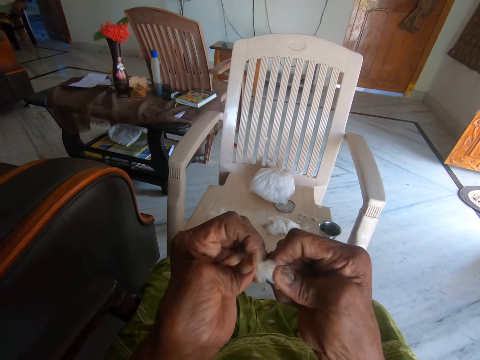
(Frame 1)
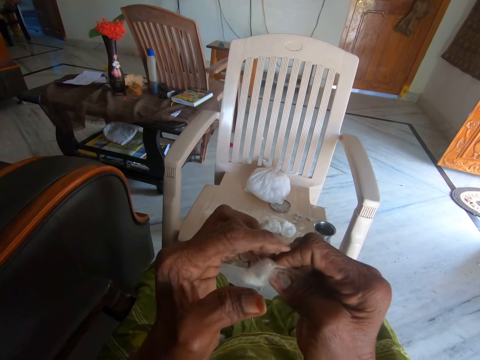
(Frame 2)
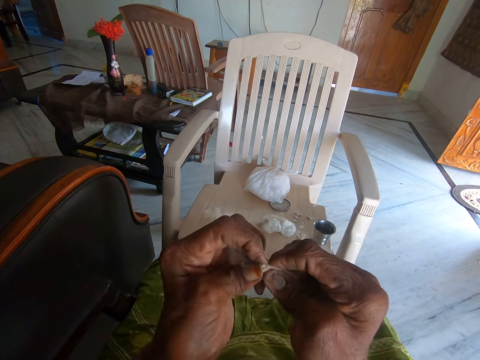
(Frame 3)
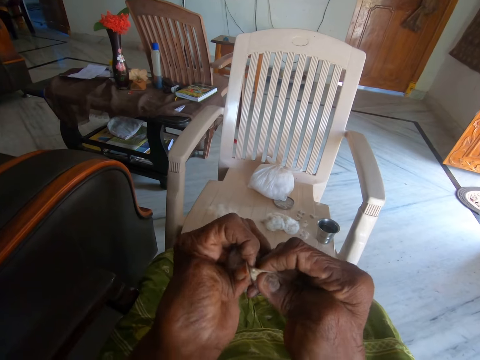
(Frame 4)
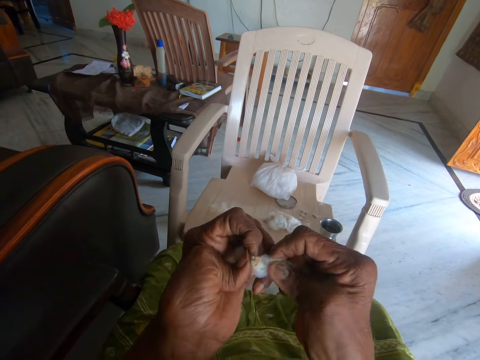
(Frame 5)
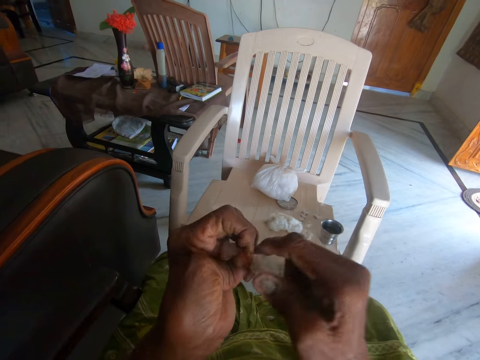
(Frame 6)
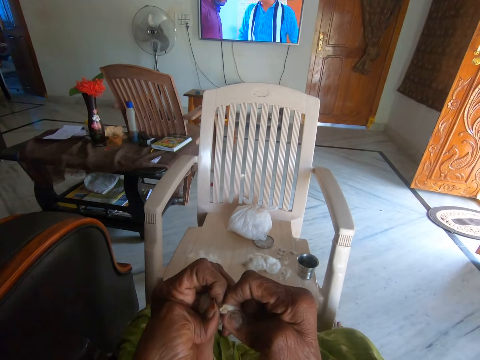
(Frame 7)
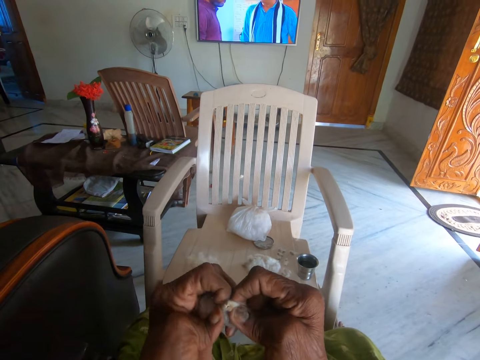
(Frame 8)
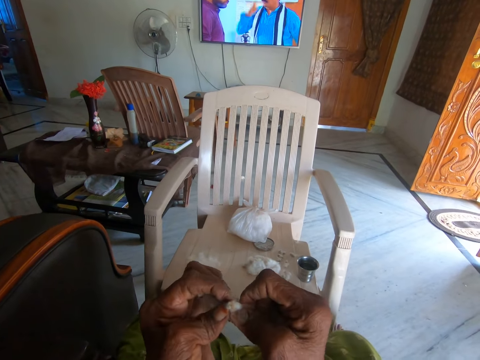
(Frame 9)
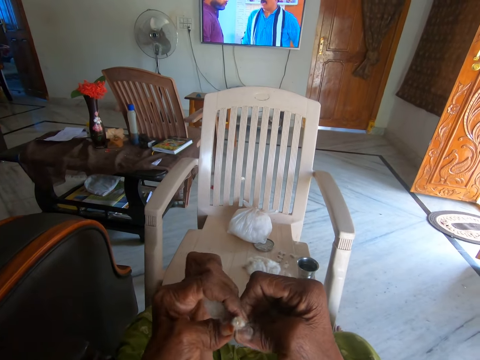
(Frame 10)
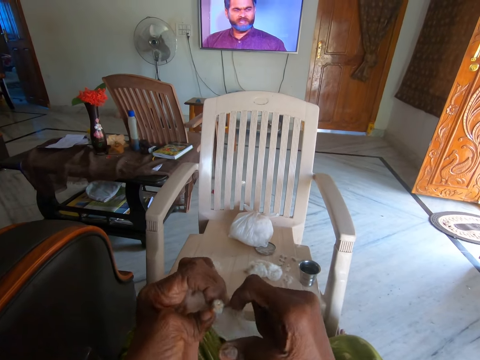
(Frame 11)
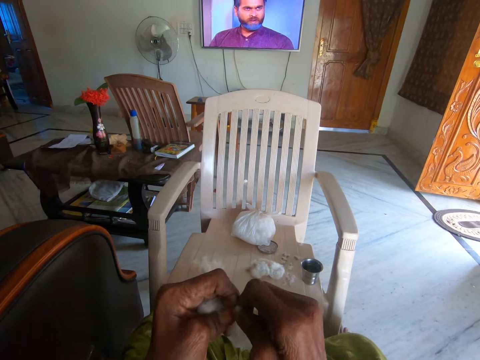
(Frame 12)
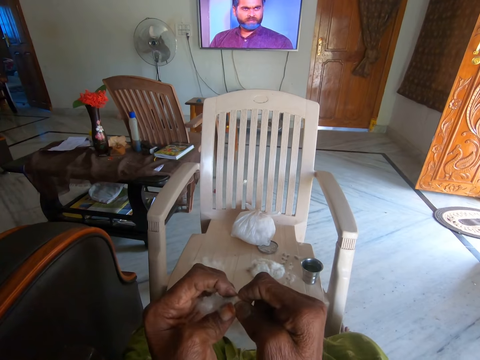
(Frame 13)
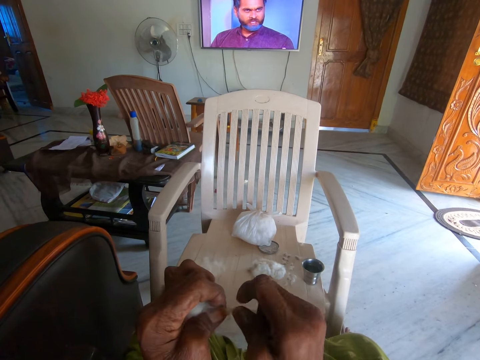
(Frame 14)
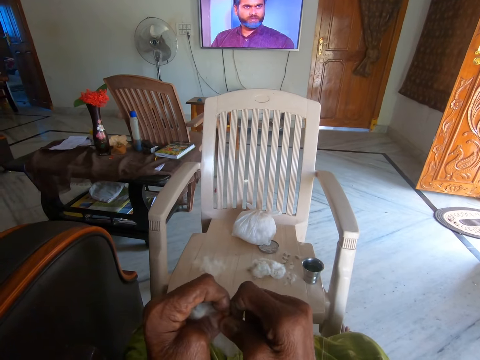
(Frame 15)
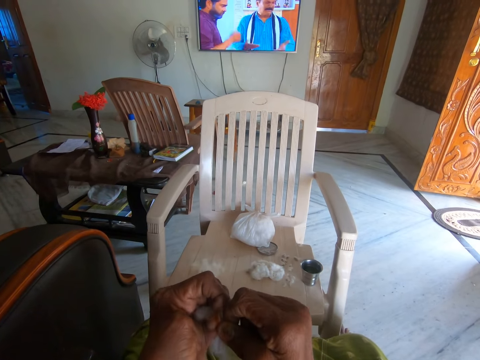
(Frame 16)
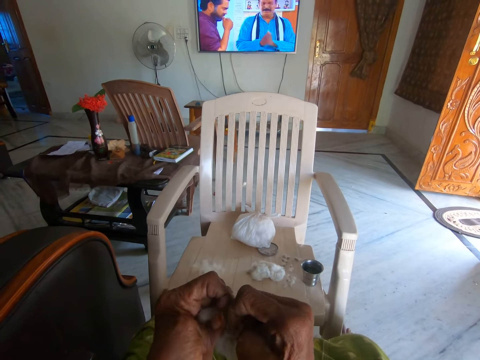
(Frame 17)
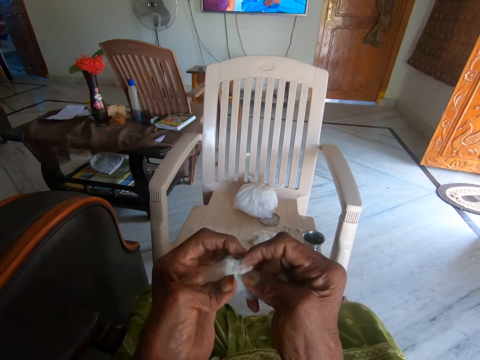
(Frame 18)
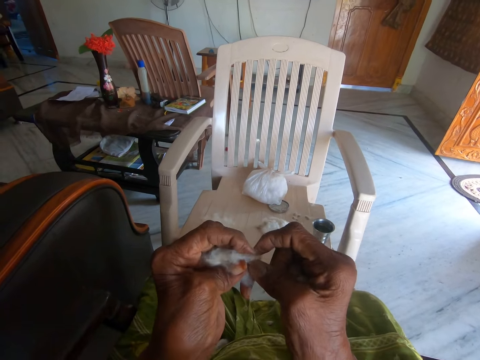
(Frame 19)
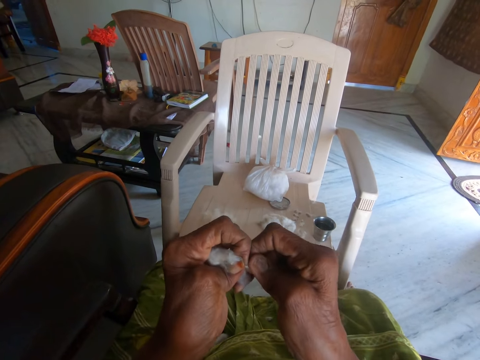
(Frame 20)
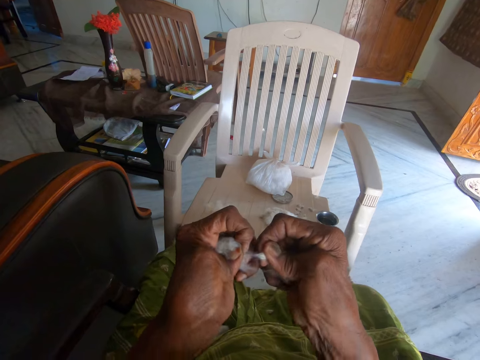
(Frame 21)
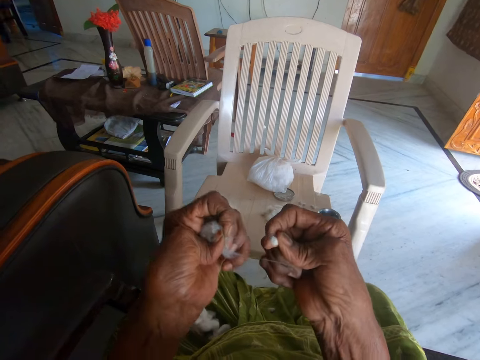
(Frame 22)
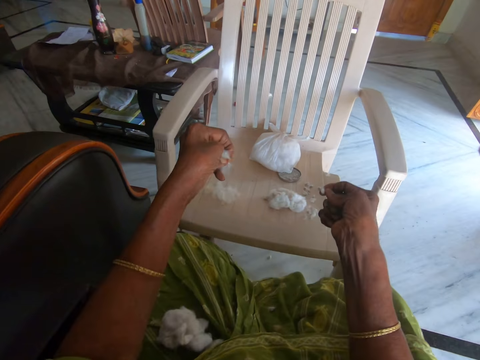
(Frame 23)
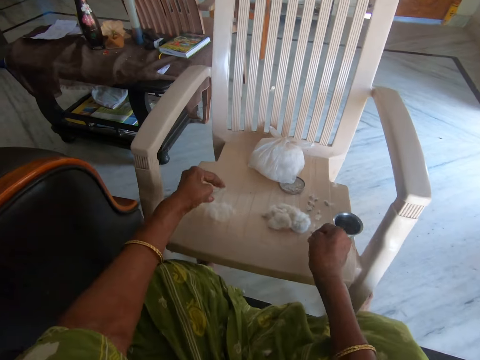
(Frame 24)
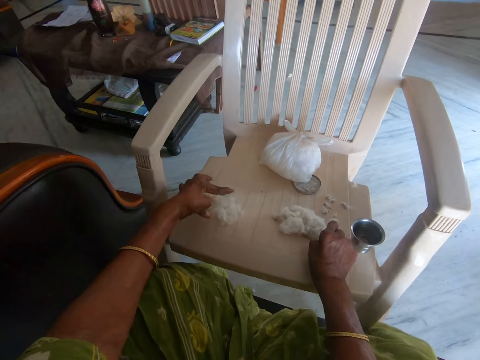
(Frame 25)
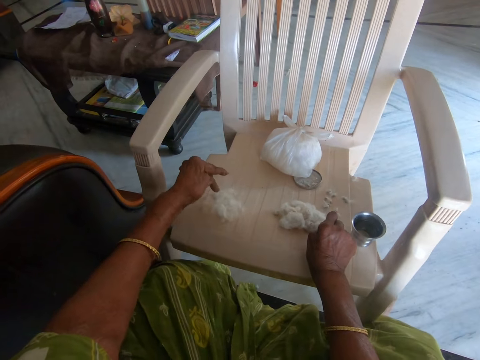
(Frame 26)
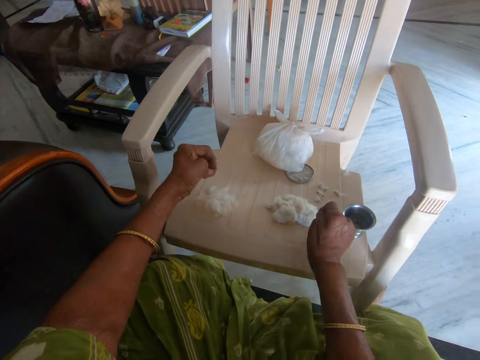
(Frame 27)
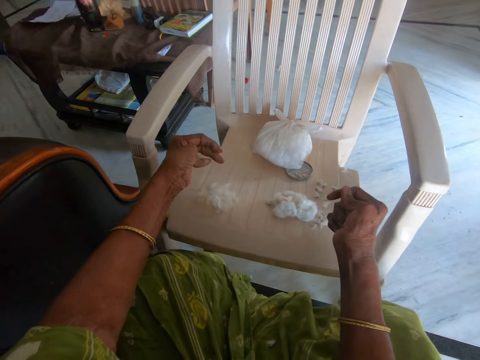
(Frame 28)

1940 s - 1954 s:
The camera wearer glances at the television. They separate the cotton from a seed. They glance at the television. They separate the cotton from the seed. They place the cotton and seed on a plastic chair.

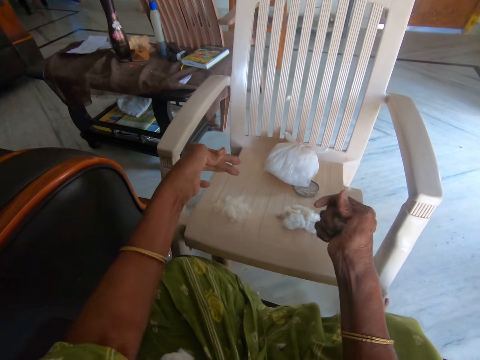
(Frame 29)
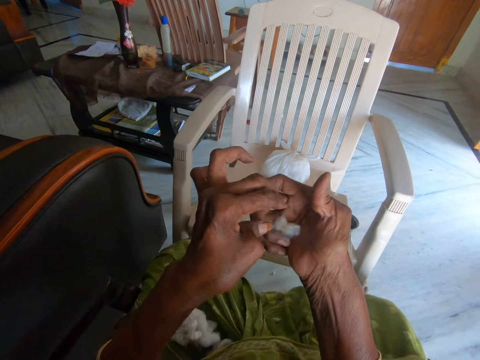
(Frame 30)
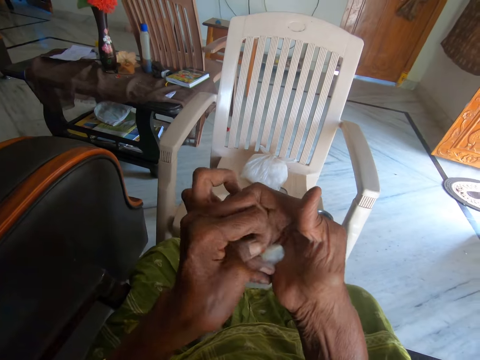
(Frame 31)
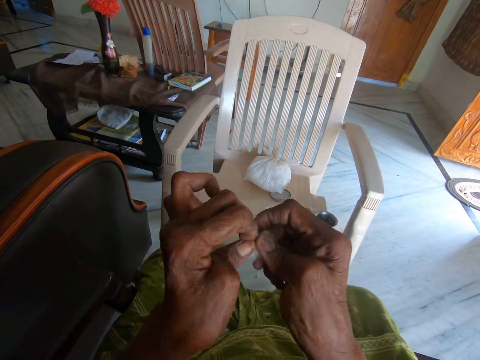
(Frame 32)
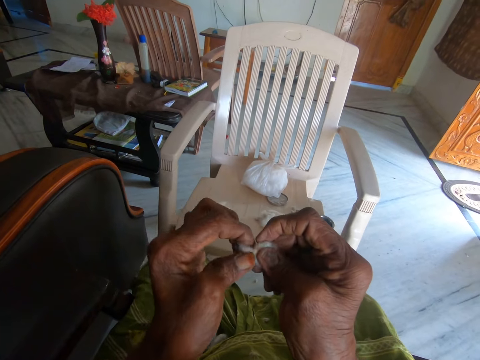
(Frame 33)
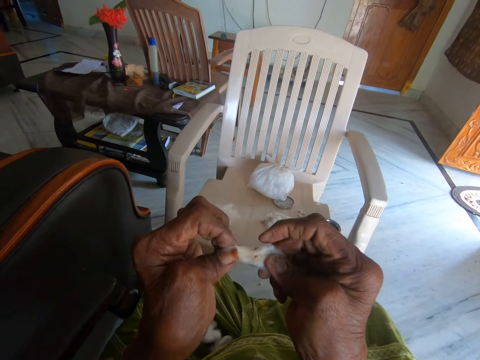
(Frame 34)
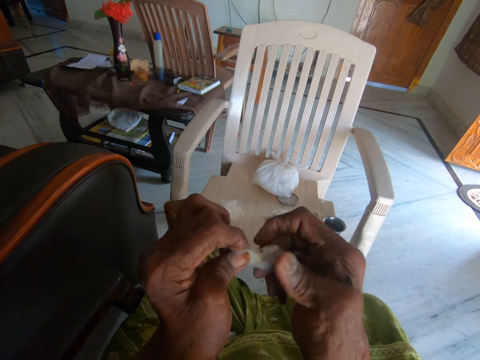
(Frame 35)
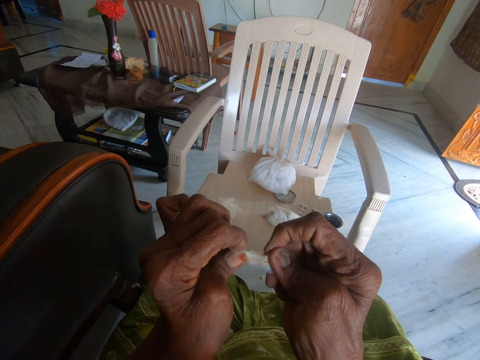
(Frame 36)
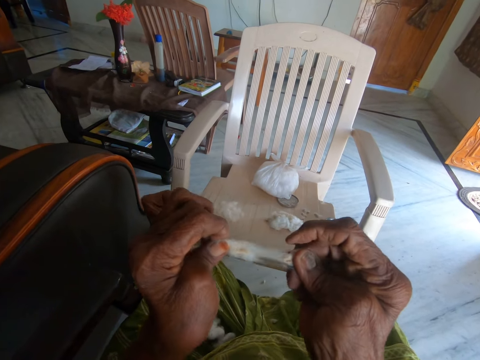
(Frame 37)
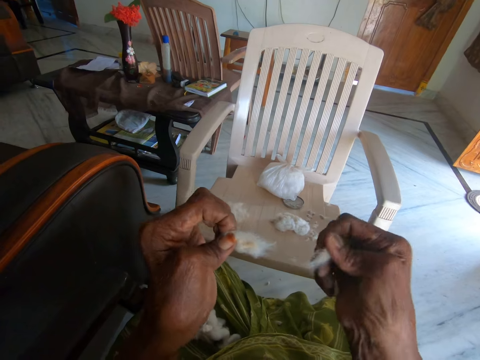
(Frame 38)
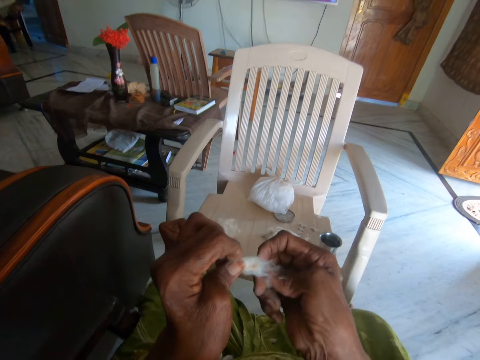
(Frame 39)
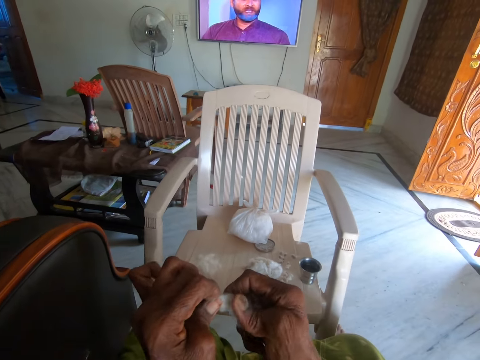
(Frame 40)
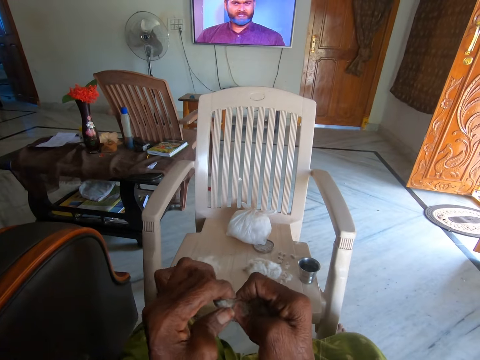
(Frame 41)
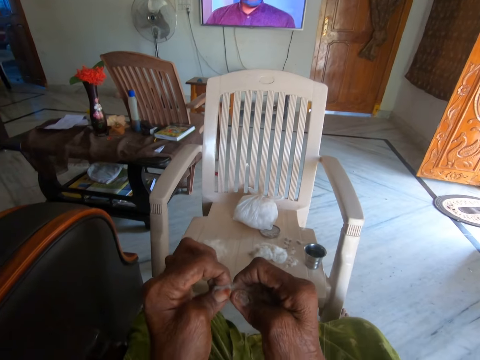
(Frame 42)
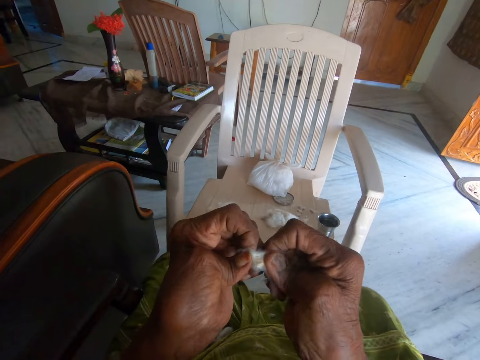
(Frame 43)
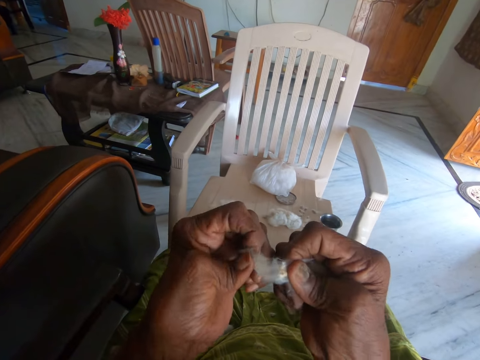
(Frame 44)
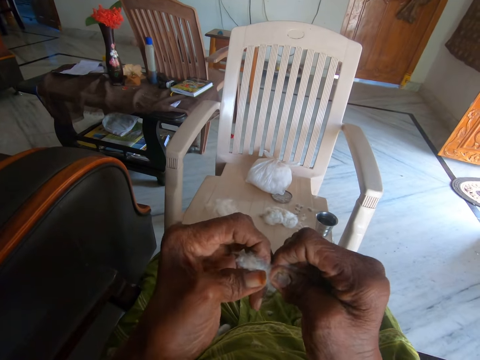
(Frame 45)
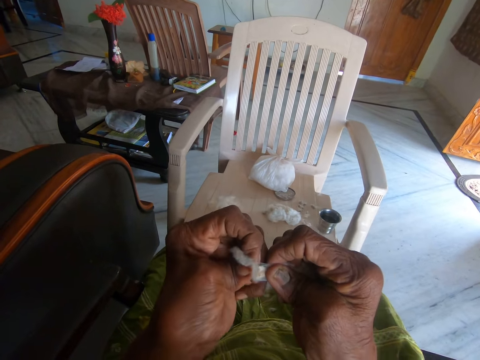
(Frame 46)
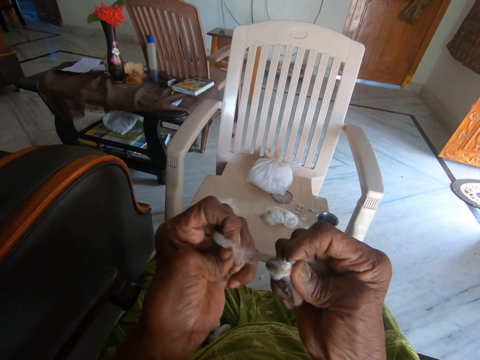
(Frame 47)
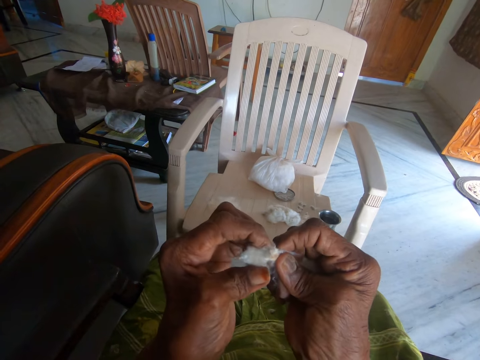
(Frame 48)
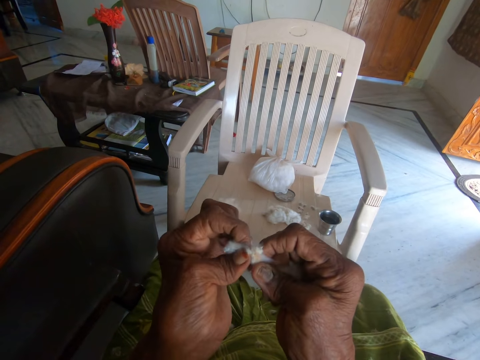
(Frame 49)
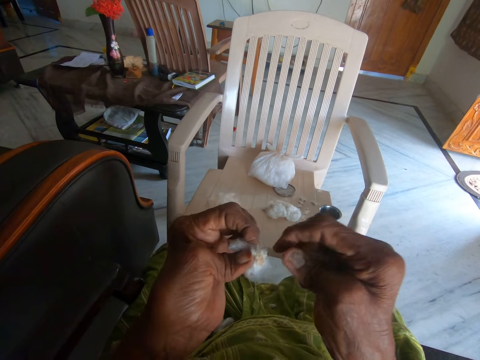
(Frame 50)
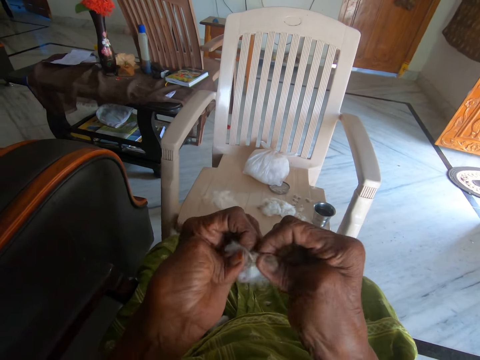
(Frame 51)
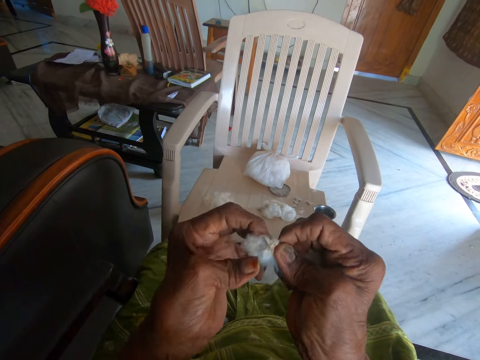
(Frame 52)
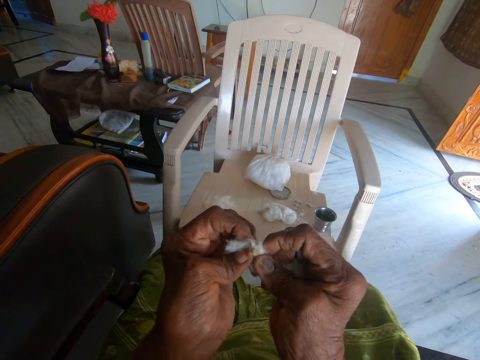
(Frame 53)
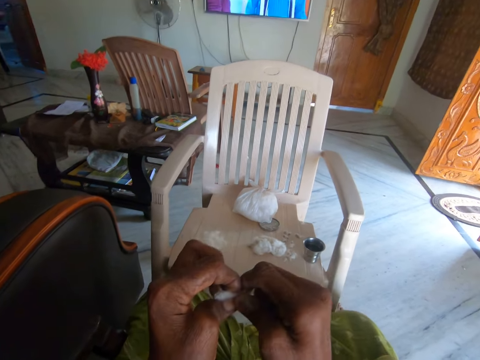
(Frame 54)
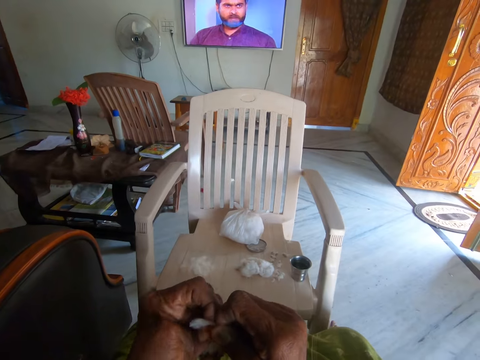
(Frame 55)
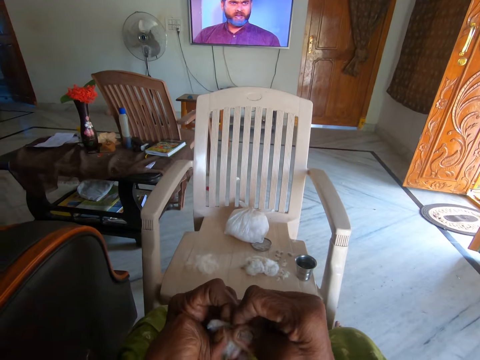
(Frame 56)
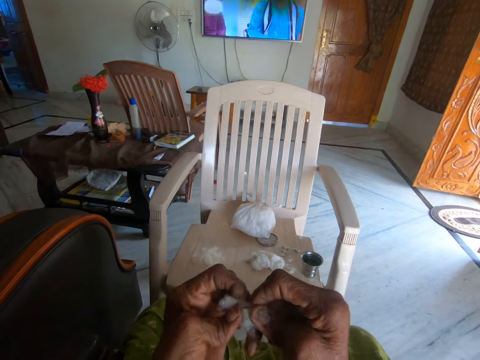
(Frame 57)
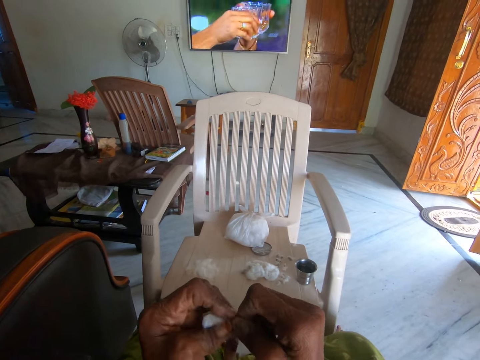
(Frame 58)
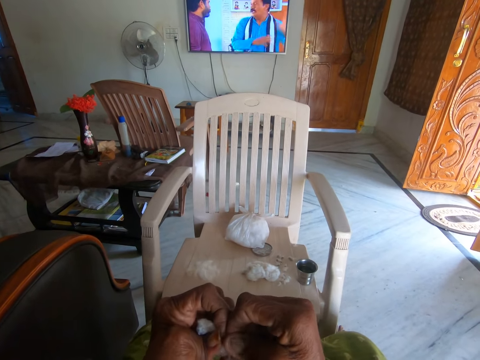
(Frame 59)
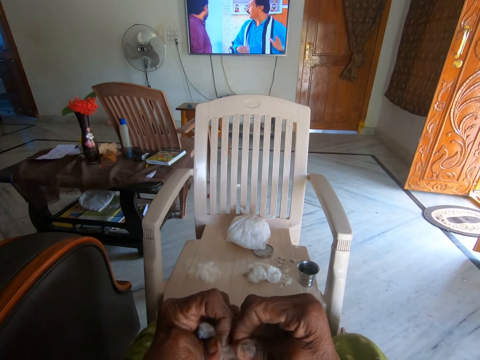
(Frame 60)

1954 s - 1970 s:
The camera wearer picks cotton wool from her right hand. She holds another cotton. She separates the cotton wool from dirt or a seed with both hands. She holds the cotton piece on her right hand. She glances at the television. She separates the cotton from the seed. She glances at the television. She separates the cotton from the seed.
